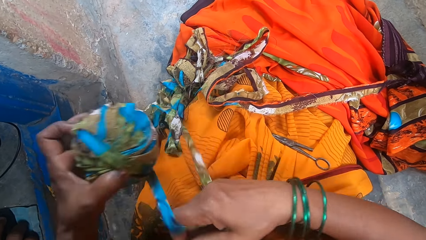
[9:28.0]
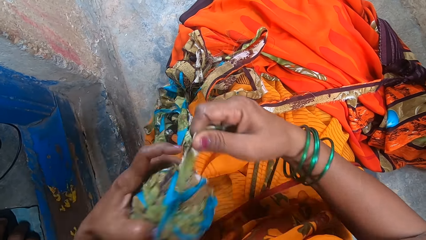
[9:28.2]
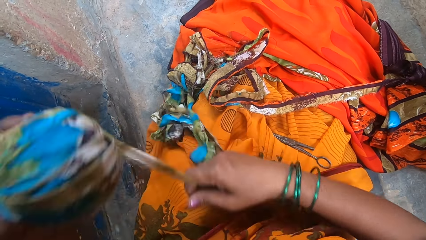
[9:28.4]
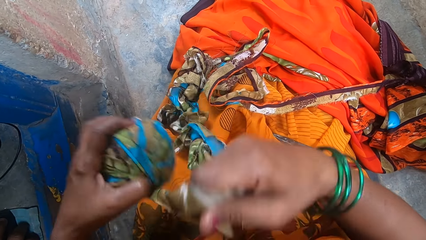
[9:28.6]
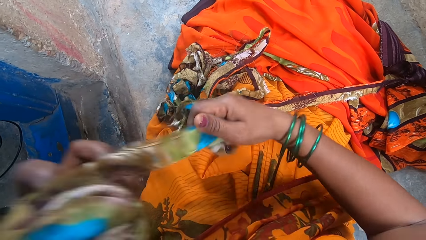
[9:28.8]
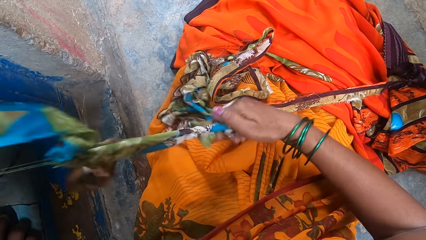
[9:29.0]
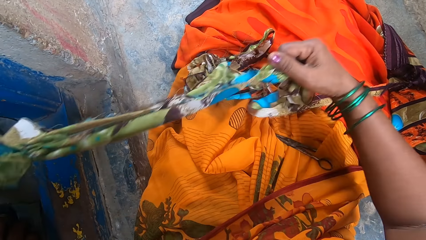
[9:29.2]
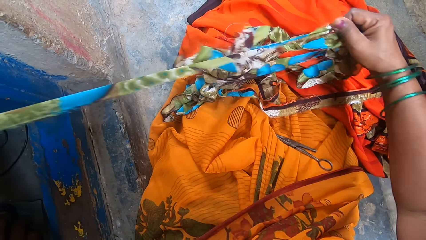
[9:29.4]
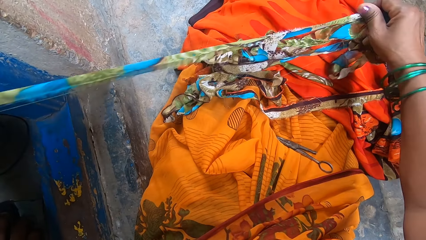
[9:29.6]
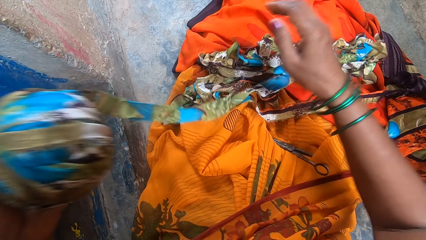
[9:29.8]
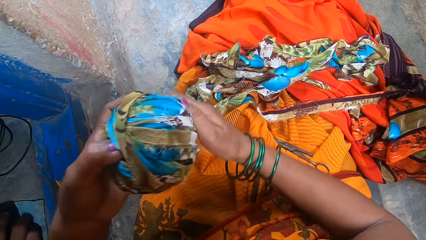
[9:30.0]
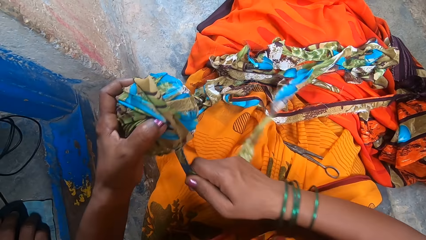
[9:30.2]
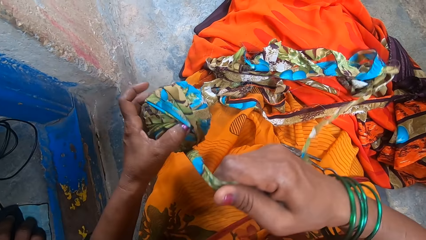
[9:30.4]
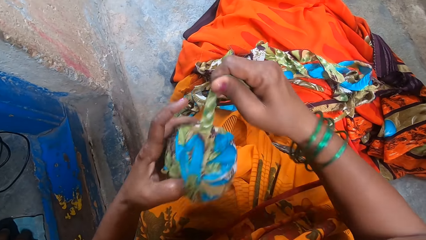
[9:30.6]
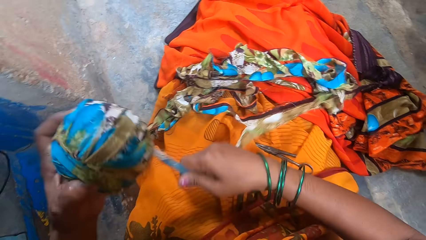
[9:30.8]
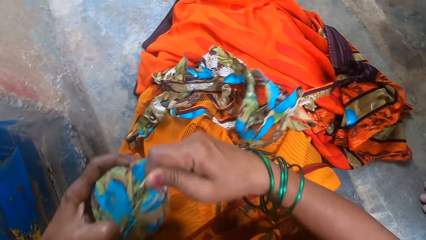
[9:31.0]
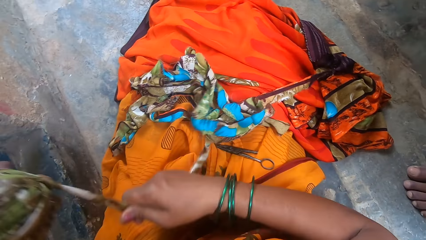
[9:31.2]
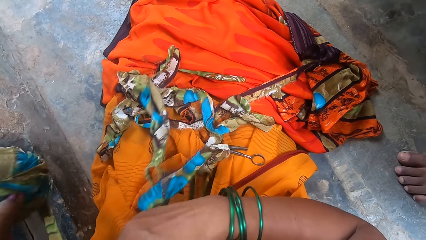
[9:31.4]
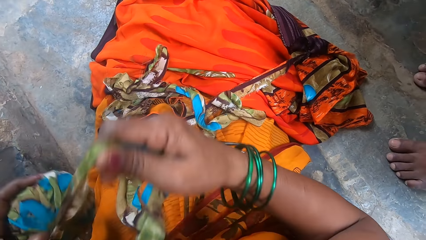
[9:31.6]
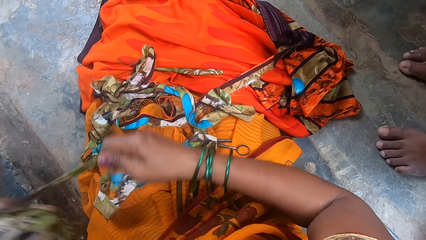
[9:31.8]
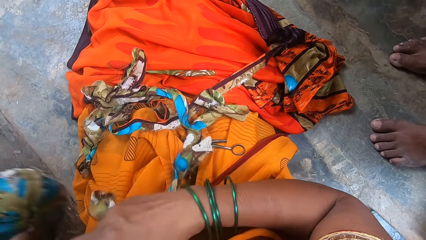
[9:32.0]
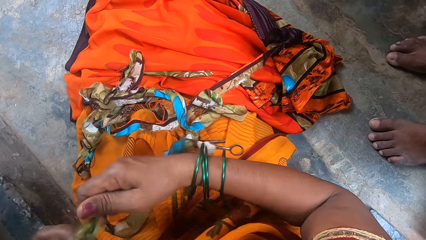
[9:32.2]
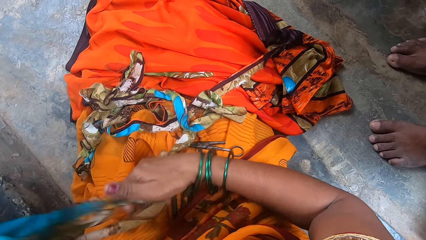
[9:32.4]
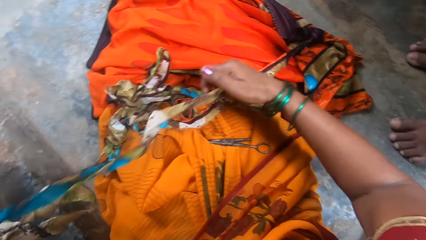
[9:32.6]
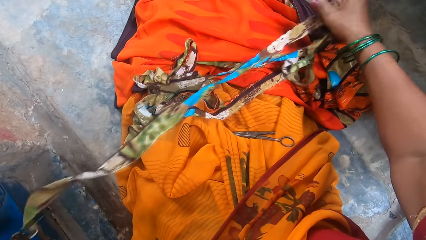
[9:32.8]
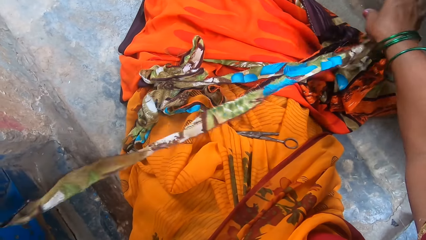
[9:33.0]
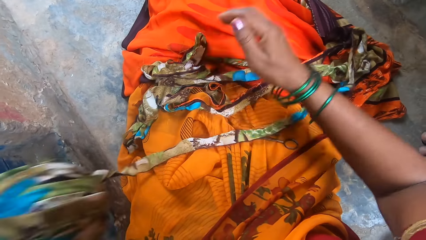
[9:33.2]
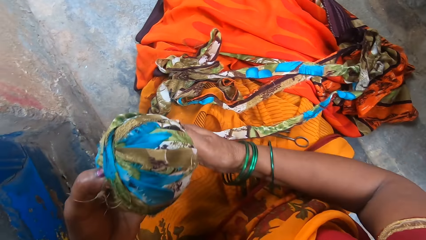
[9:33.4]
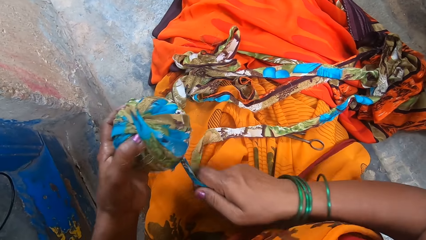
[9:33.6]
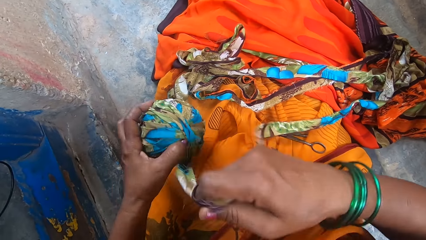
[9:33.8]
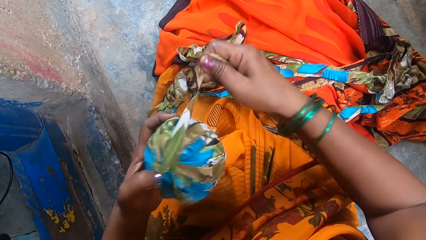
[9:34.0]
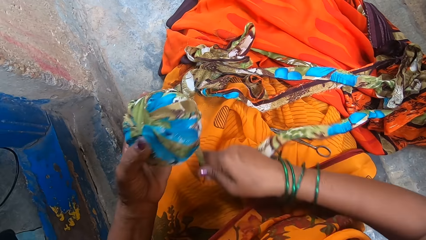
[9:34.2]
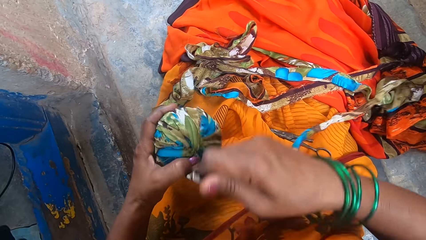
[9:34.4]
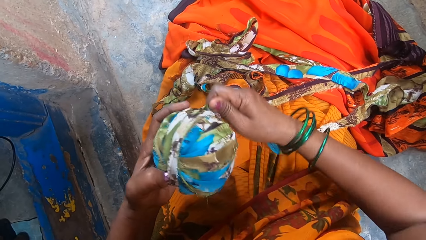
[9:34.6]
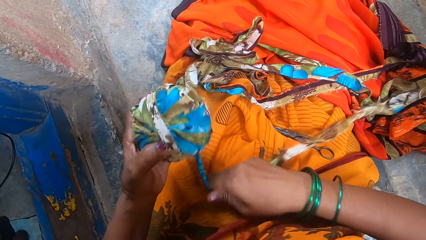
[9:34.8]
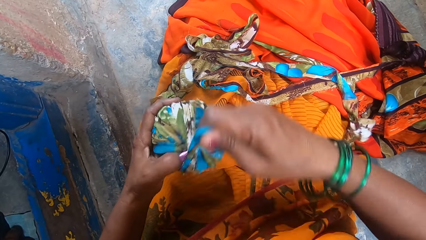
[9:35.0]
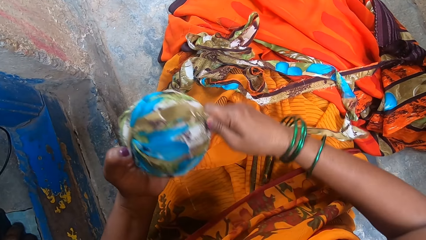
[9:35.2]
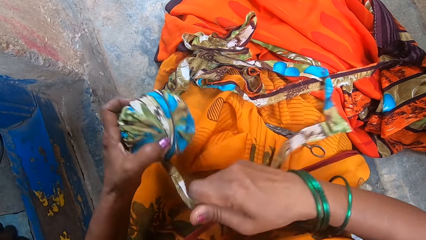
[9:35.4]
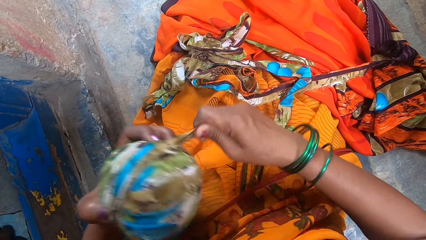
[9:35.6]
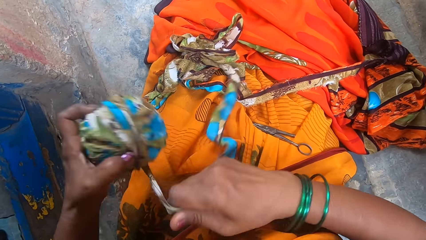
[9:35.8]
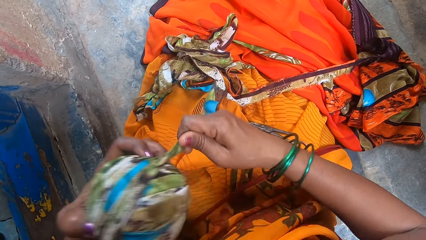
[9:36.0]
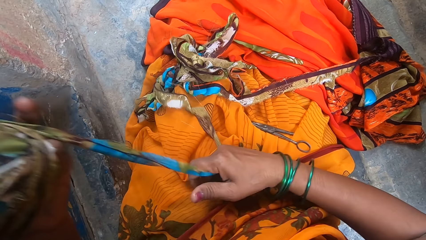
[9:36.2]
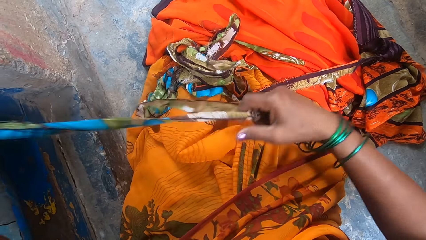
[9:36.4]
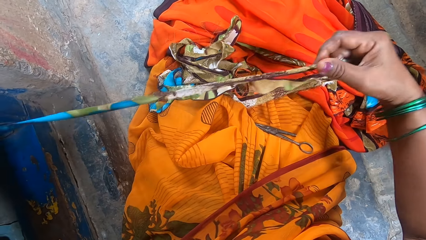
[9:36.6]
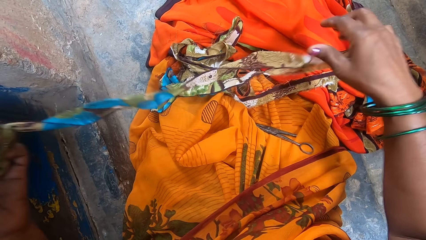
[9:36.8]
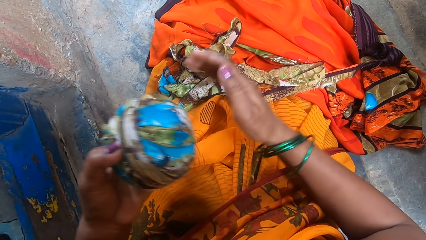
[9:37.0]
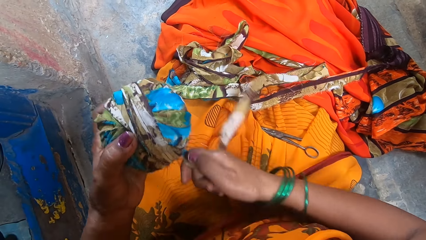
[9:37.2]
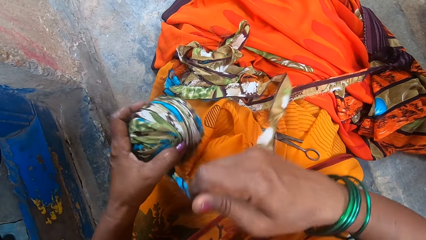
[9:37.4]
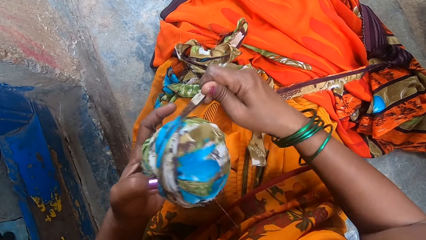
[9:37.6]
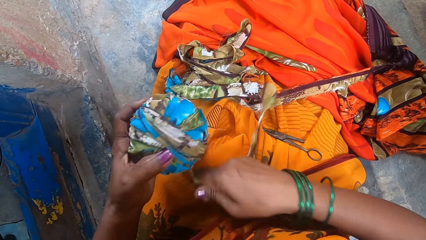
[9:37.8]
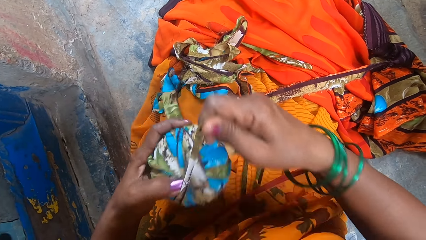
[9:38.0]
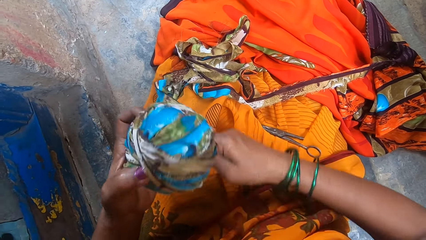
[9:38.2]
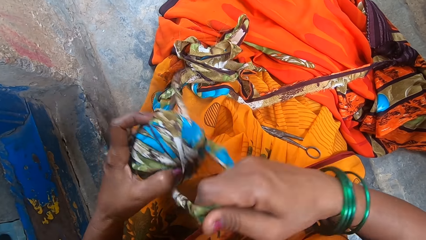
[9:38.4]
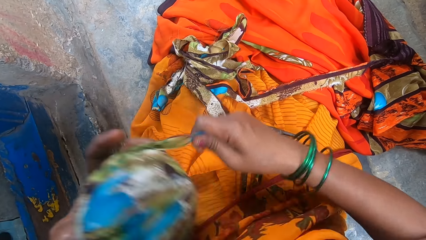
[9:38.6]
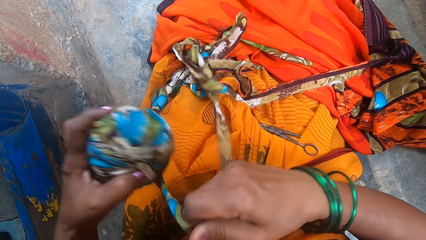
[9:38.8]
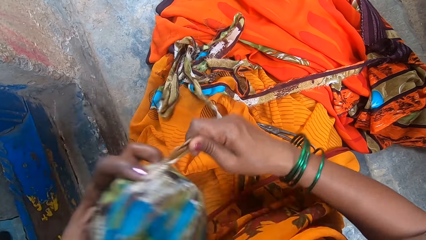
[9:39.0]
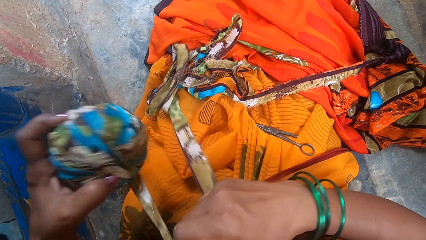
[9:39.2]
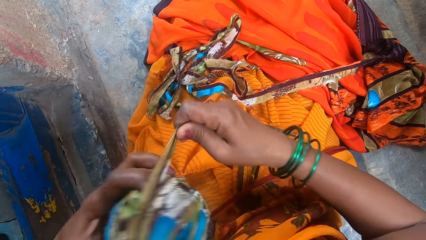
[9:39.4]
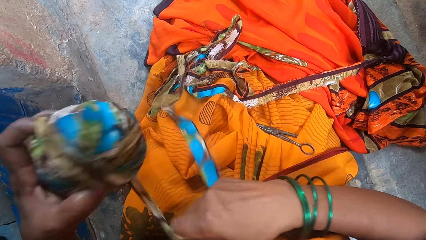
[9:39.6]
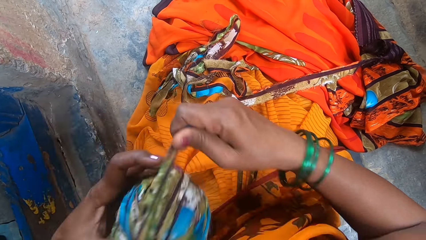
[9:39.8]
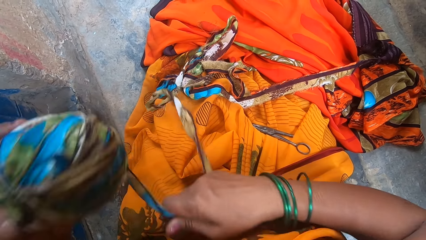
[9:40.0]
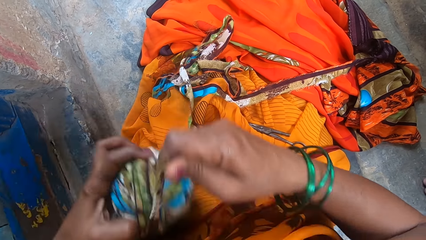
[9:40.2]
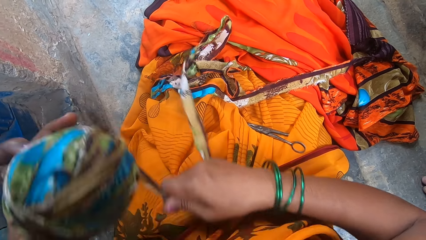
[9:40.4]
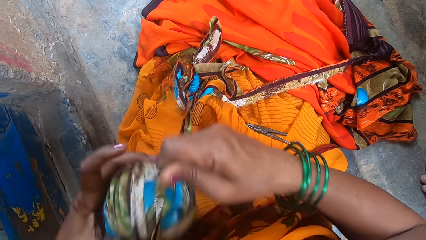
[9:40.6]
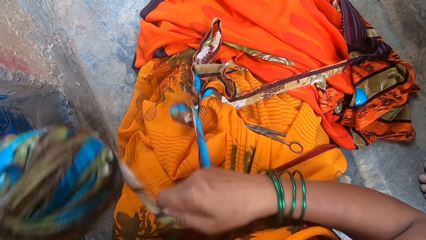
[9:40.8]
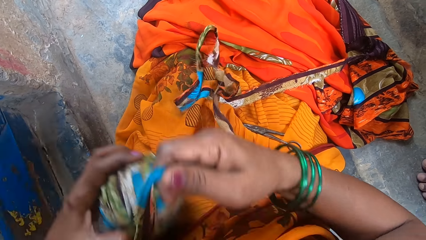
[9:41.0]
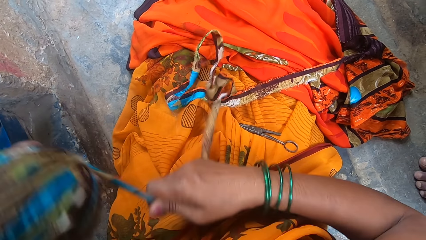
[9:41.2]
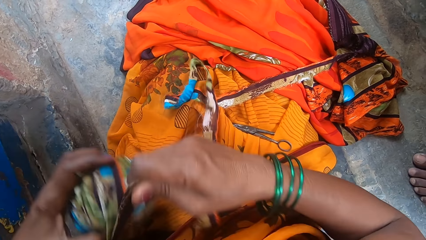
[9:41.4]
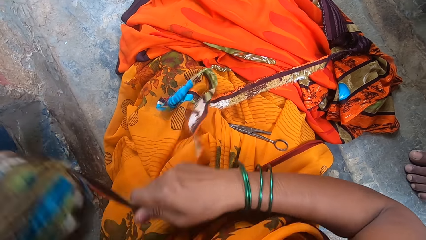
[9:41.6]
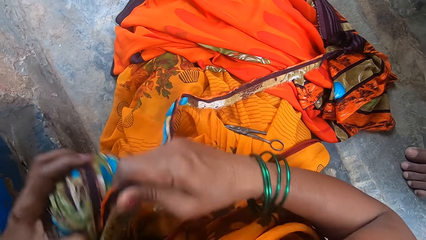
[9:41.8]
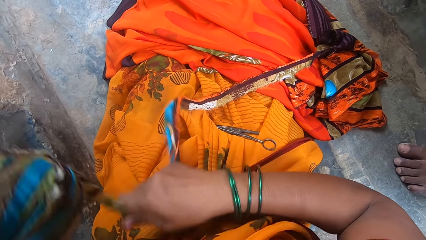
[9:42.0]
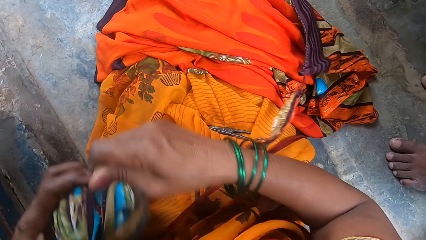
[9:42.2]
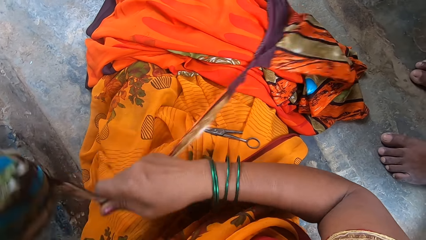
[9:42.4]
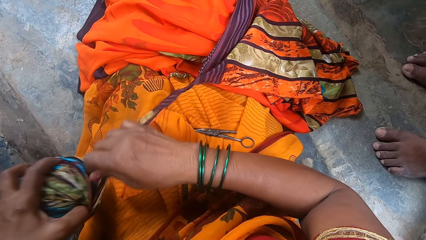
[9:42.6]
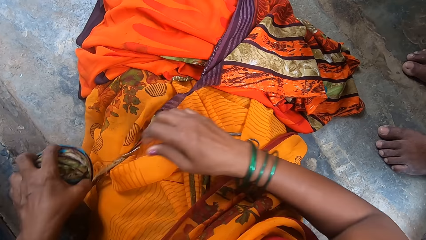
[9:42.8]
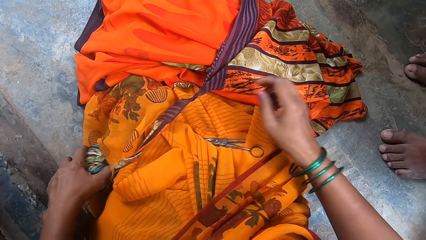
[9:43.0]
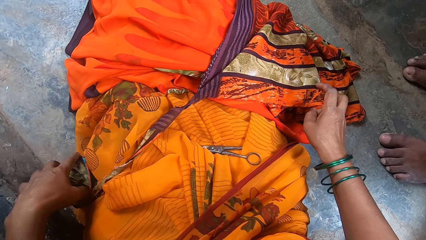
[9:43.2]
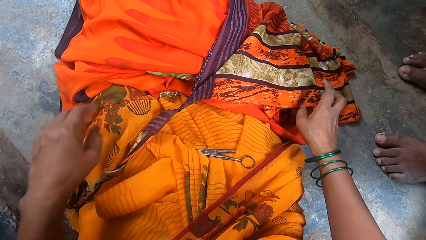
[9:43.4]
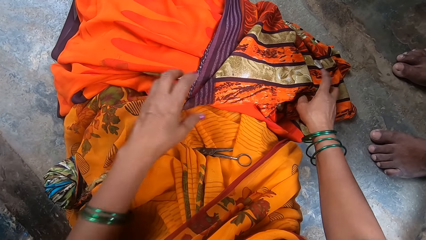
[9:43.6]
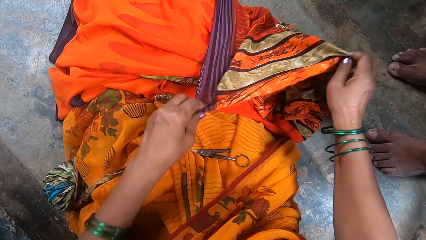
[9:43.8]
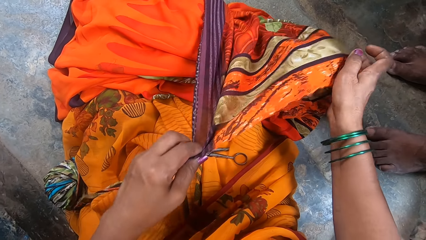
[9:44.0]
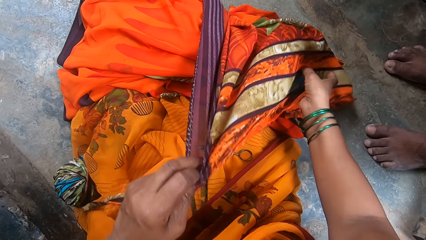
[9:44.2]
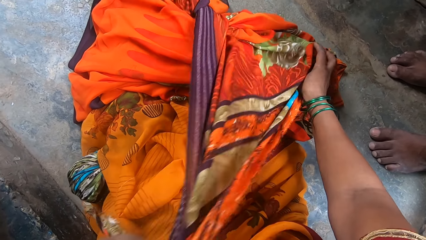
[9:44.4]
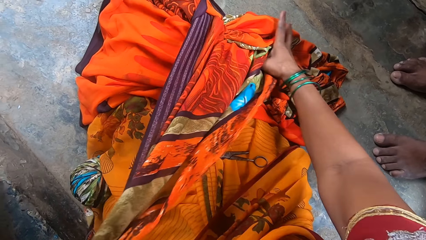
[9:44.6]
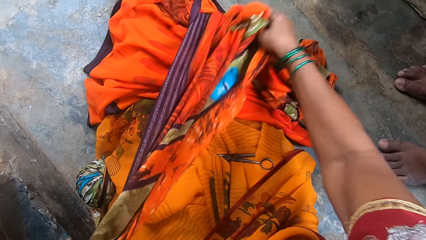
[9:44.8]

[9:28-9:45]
The camera wearer stretches the thread. They rotate the thread on a thread roll. A boy sits next to the camera wearer. The camera wearer stretches the thread. They rotate the thread on the thread roll. A man uses a mouse. The camera wearer stretches the thread. They rotate the thread on the thread roll. The boy sits next to the camera wearer. The camera wearer puts the thread roll on the ground. They pick up a cloth with both hands. They pull a piece of fabric.
